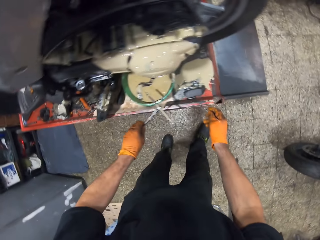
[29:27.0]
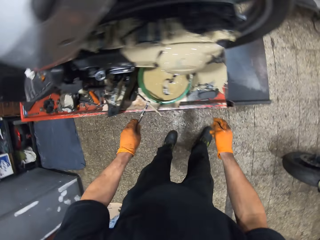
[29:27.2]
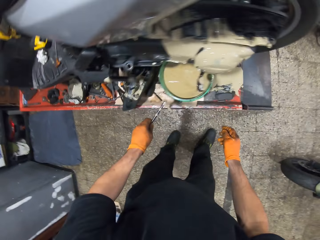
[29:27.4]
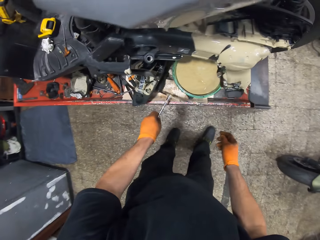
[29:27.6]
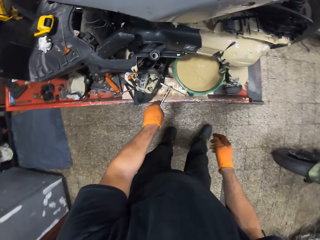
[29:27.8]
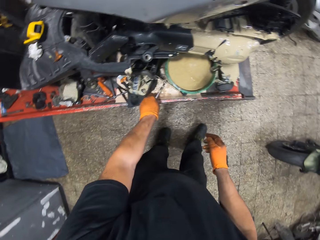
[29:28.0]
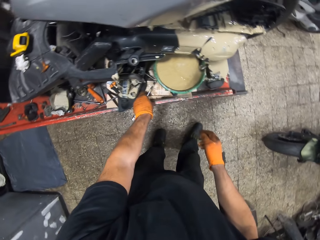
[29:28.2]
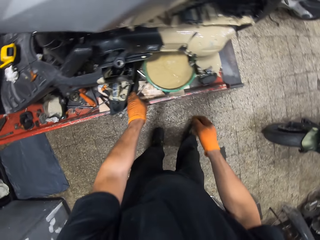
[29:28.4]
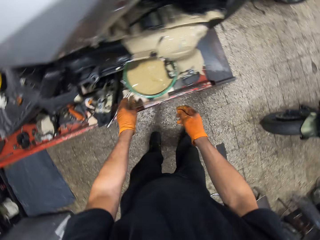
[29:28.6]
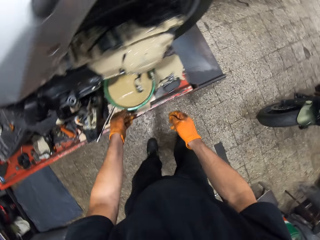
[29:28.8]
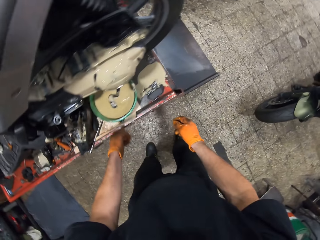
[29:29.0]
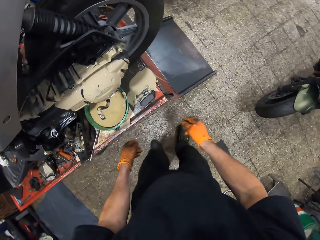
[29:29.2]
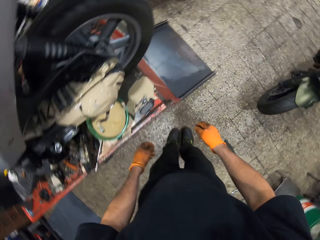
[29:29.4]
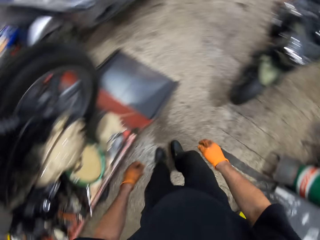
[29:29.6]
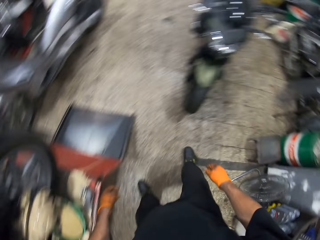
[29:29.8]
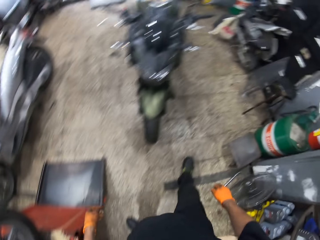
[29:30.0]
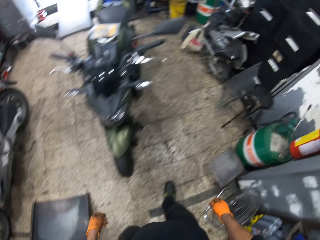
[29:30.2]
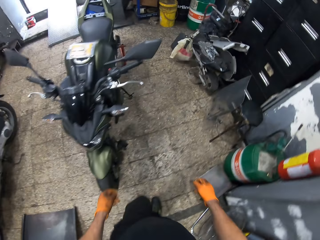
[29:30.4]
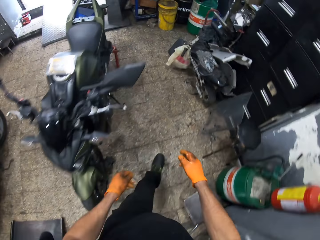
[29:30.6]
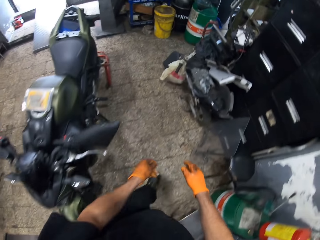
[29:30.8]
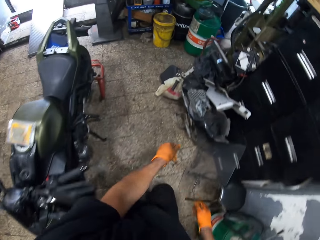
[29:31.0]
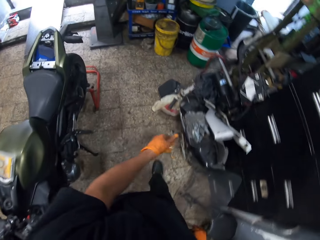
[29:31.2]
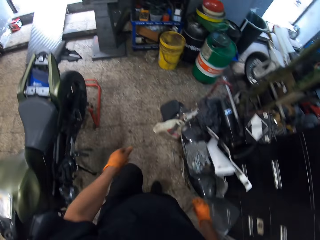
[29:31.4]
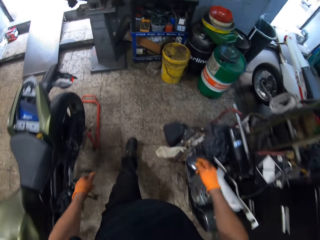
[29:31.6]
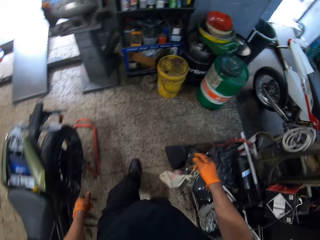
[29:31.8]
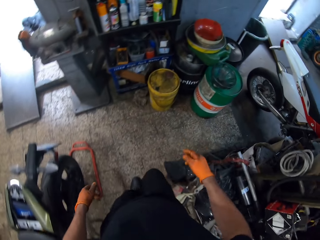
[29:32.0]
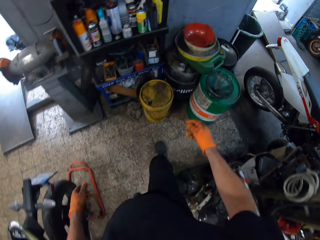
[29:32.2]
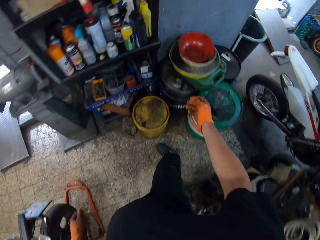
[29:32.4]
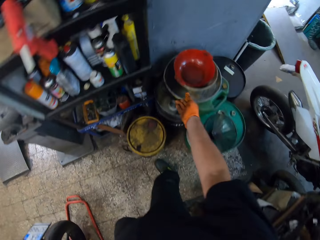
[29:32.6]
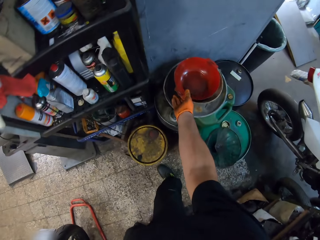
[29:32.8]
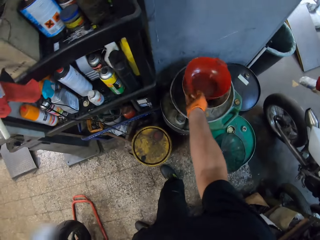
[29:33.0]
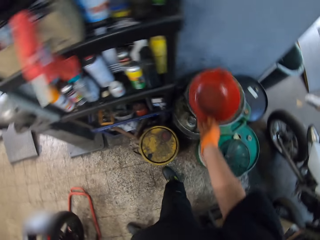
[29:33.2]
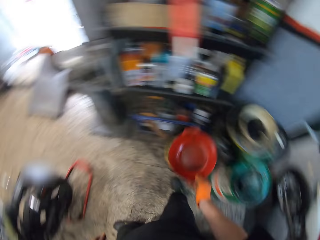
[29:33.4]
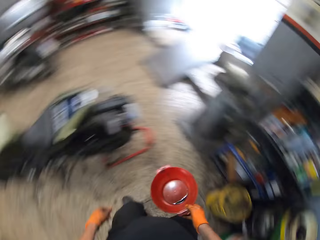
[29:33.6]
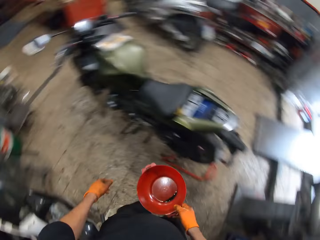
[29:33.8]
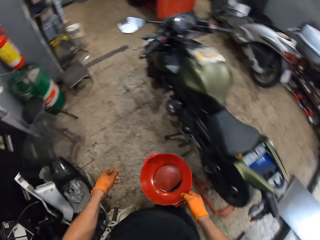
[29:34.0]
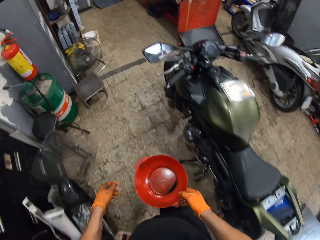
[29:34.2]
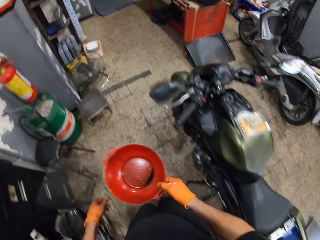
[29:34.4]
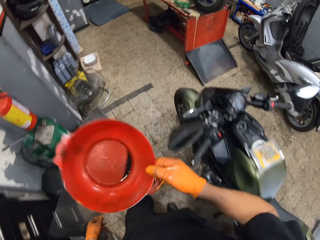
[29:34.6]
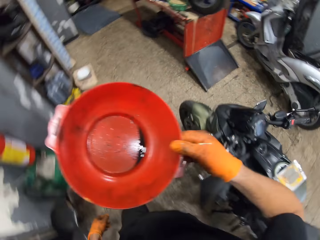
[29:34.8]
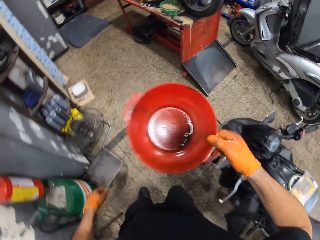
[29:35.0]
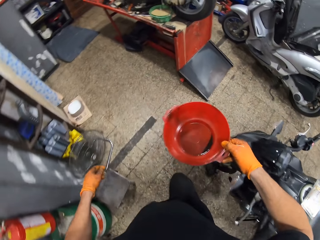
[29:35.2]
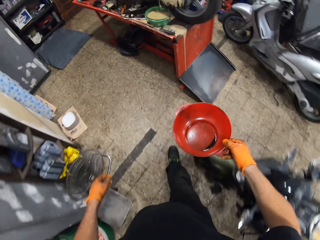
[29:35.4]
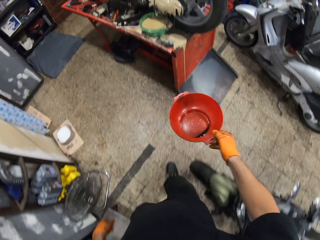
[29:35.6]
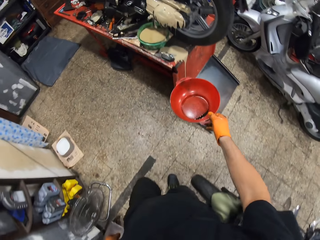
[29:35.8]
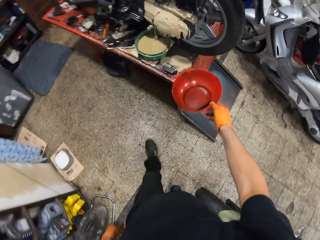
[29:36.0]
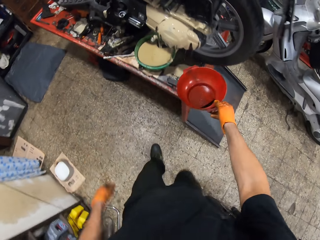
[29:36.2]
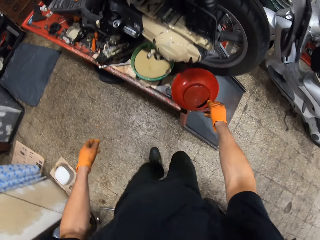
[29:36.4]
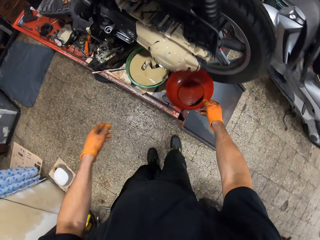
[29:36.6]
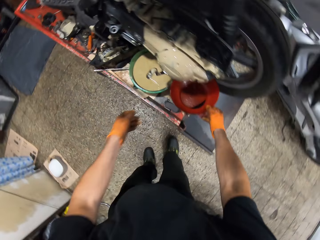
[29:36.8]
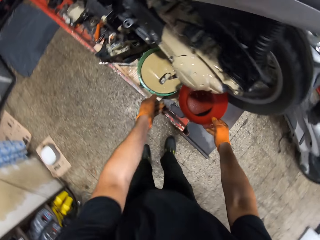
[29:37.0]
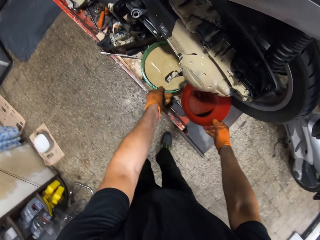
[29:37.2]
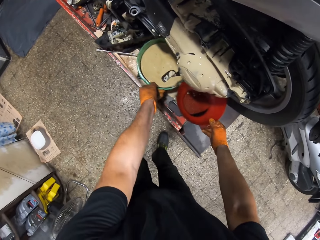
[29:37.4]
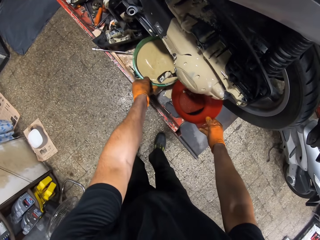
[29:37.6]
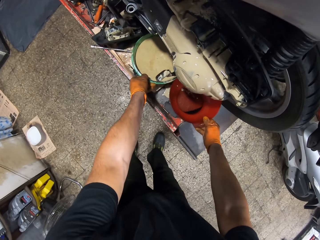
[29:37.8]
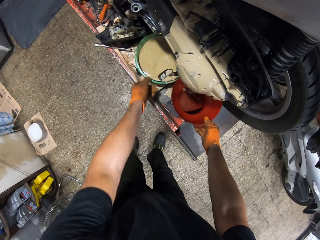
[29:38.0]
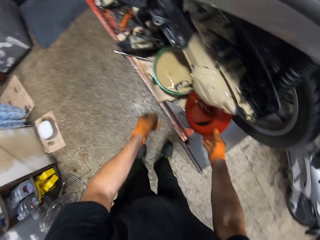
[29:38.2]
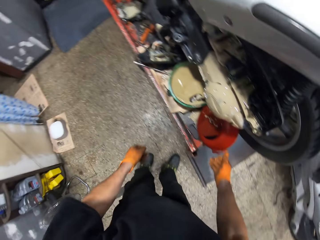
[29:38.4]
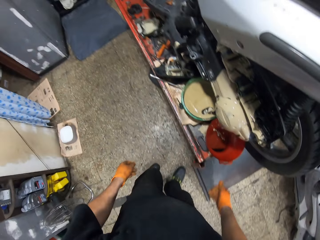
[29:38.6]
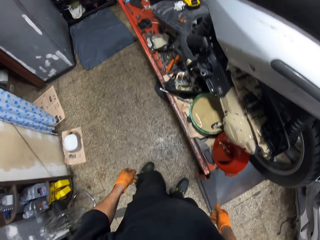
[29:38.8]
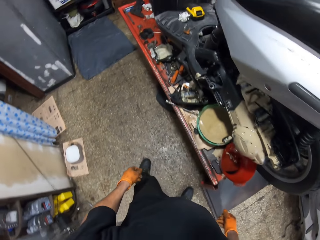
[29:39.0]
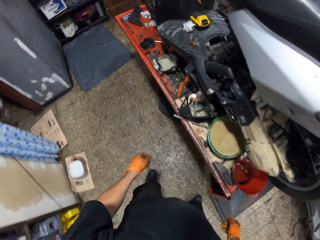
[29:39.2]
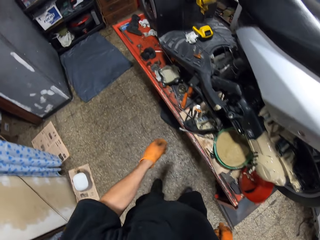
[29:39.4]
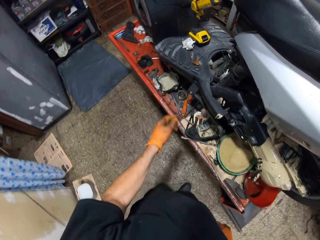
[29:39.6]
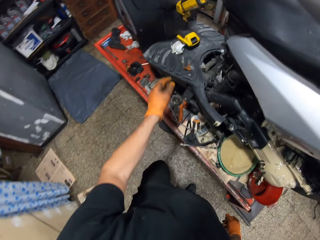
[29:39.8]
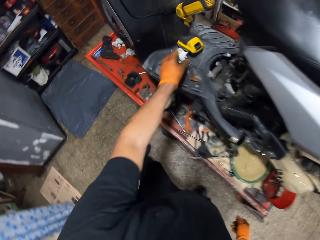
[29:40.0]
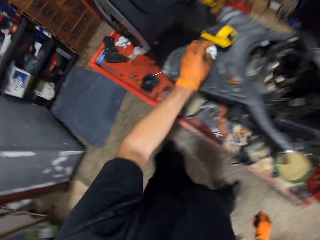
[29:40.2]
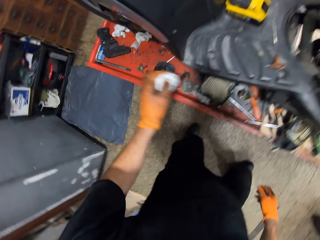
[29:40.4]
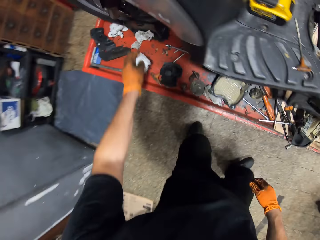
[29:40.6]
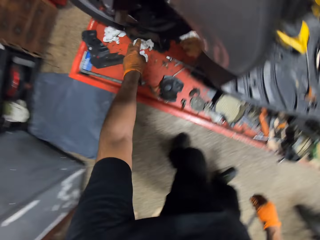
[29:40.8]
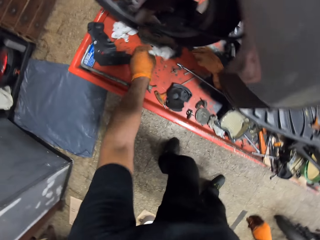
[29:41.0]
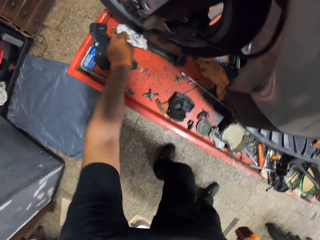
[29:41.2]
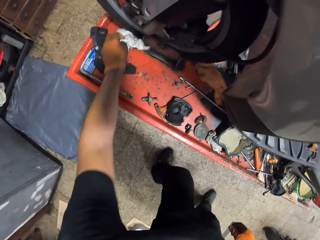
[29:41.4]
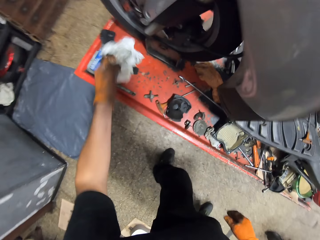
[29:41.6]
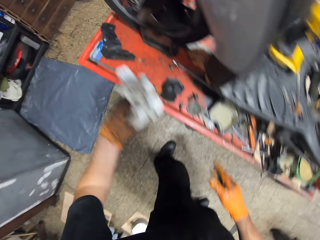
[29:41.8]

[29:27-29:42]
The camera wearer drops the T spanner on the work table with his gloved left hand. He walks around the room. He picks up a bowl in a bowl with his gloved right hand. He walks around the room. He drops the bowl on the table. He adjusts the bowl of oil under the motorcycle with his gloved left hand. He places the bowl under the motorcycle chain cover with his gloved right hand. He picks up tissue on the motorcycle with his gloved left hand. He picks up tissue on the work bench with his gloved left hand.

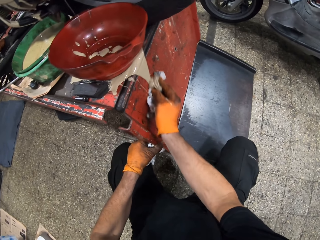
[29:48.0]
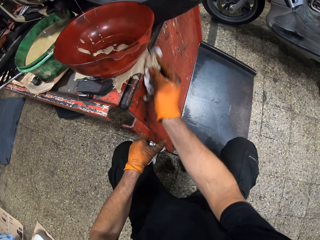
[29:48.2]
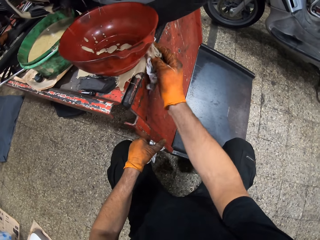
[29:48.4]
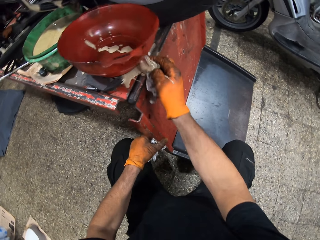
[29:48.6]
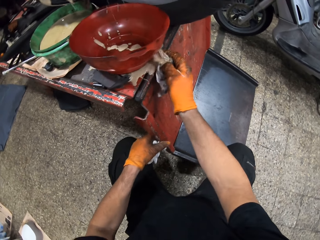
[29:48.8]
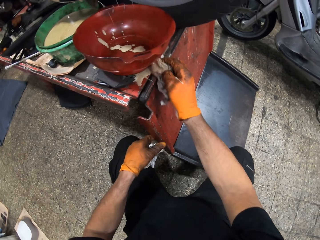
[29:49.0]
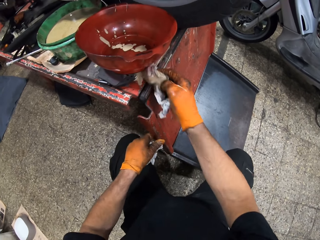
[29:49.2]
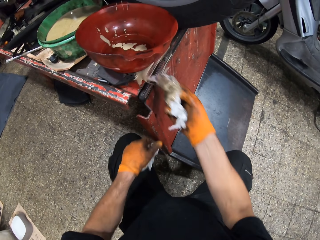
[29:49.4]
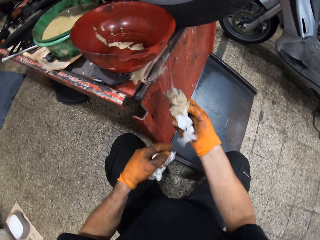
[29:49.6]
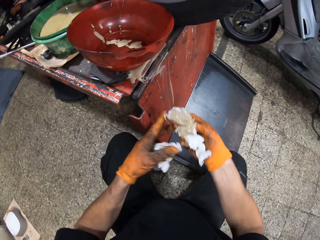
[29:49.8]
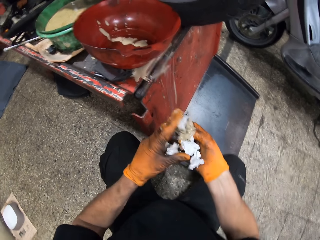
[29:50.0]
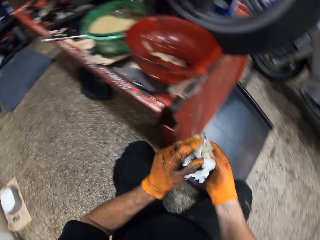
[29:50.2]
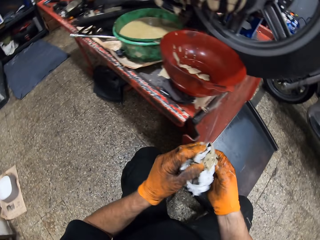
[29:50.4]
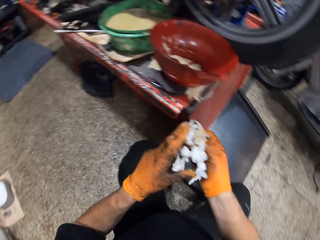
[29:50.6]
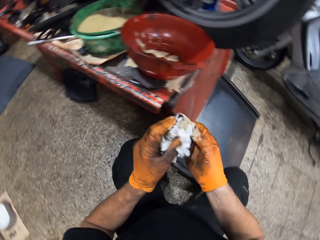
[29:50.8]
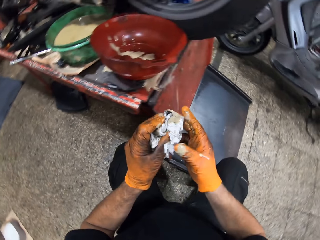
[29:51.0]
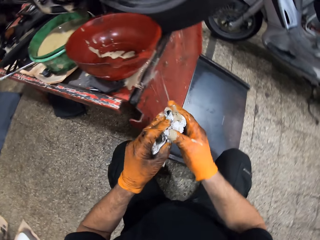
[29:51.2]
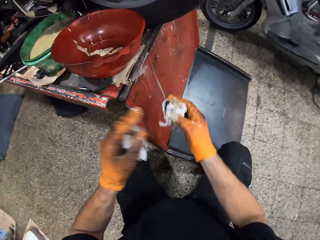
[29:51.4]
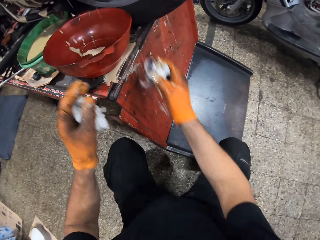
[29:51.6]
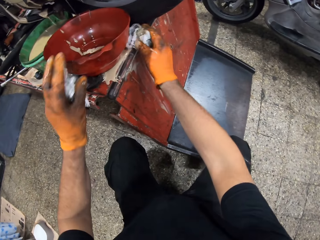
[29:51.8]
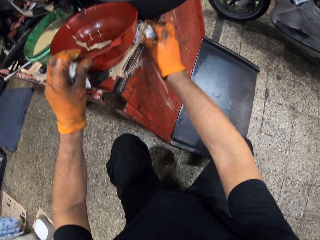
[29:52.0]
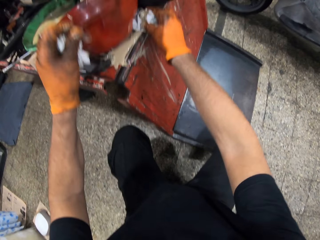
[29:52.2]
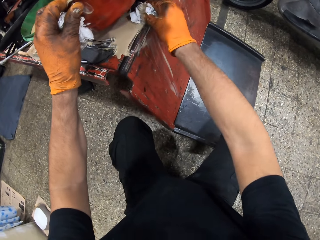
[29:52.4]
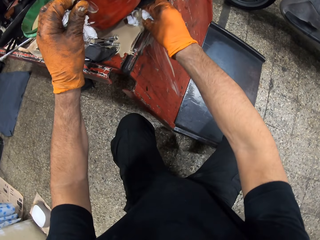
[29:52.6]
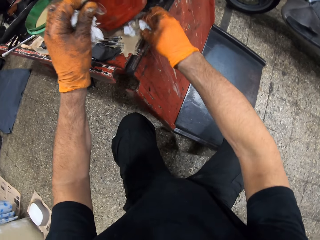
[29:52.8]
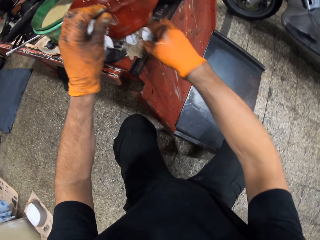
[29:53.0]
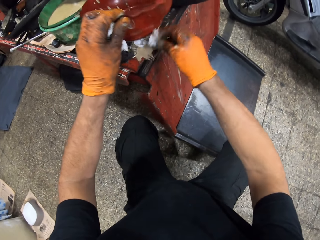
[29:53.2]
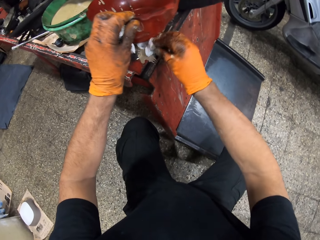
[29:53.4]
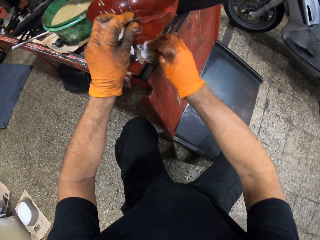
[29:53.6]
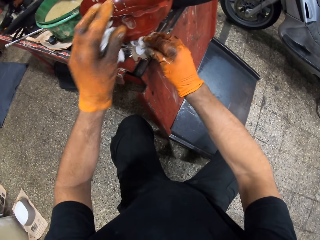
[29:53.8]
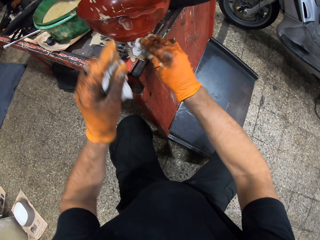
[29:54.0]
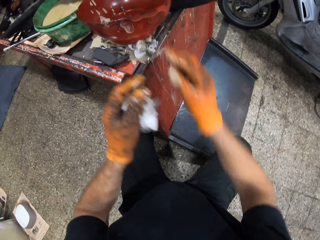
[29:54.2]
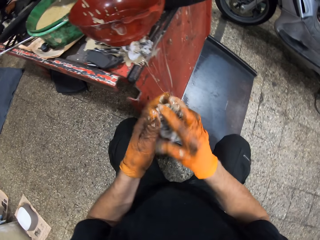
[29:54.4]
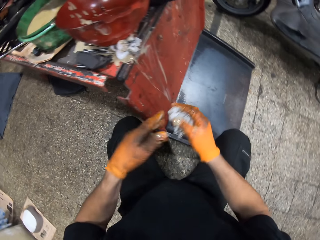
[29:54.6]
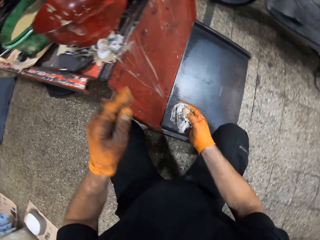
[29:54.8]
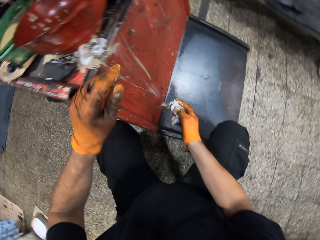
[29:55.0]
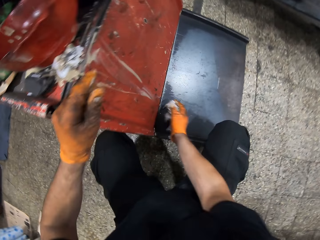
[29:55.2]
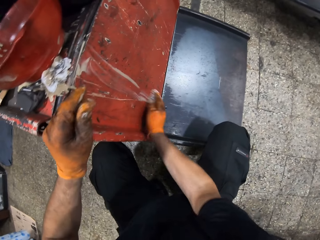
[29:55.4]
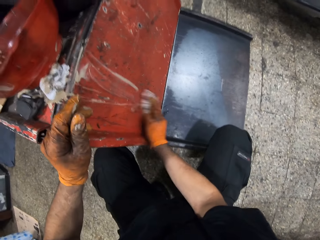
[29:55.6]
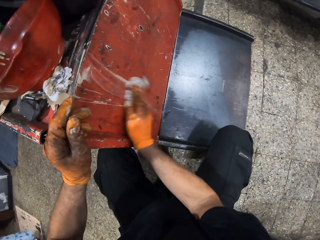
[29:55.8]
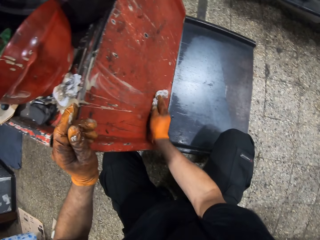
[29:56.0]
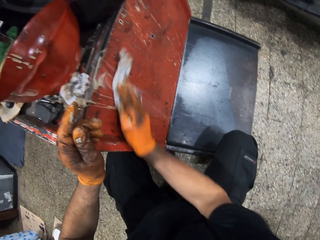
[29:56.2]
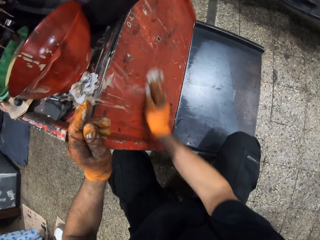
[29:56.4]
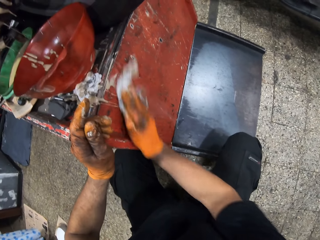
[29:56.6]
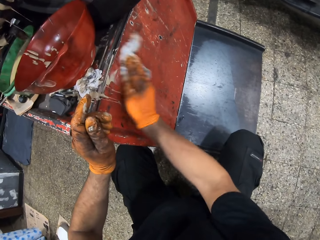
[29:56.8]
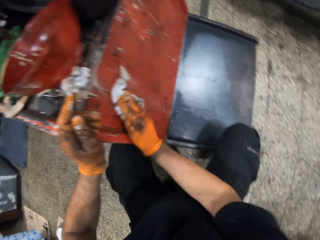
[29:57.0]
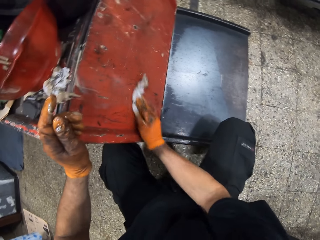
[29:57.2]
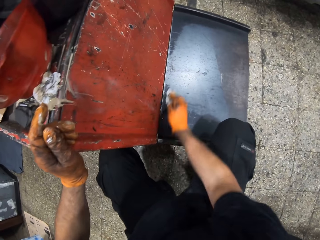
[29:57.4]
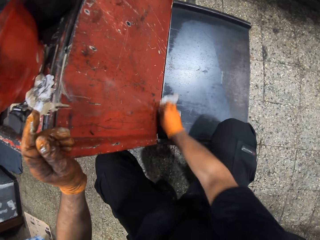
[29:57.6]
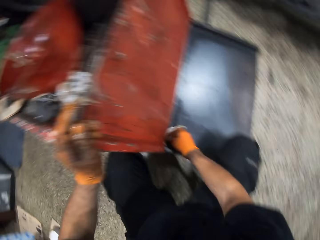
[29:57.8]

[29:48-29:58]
The camera wearer holds the tissue in both gloved hands. He raises the bowl on the work table with his gloved left hand. He wipes oil off the work bench with the tissue in his gloved right hand. He places the tissue under the bowl with his gloved right hand. He holds the tissue in both gloved hands. He wipes oil off the work bench with the tissue in his gloved right hand.
